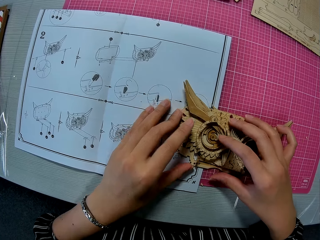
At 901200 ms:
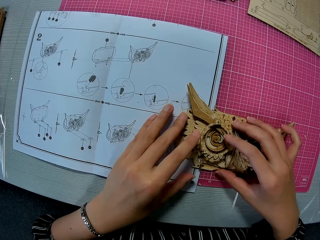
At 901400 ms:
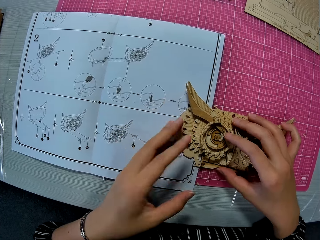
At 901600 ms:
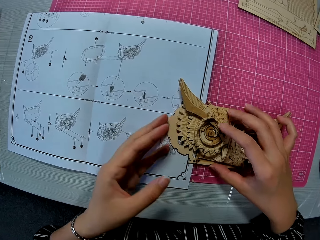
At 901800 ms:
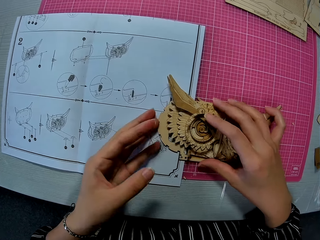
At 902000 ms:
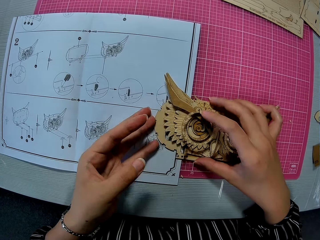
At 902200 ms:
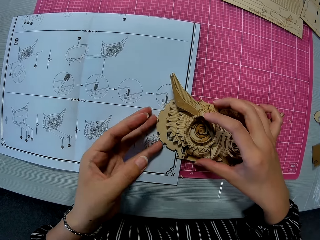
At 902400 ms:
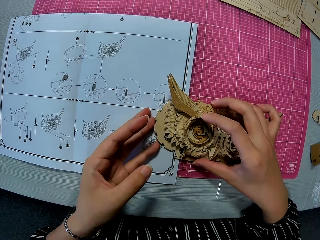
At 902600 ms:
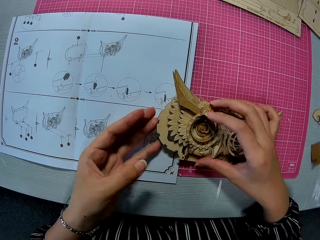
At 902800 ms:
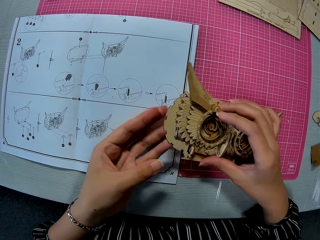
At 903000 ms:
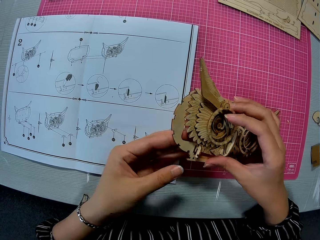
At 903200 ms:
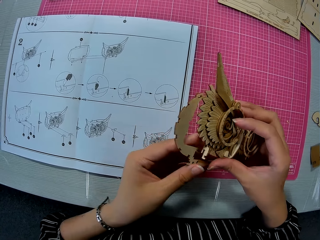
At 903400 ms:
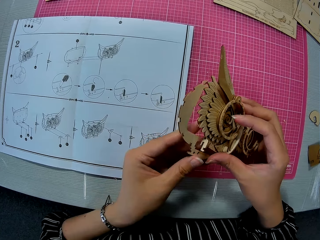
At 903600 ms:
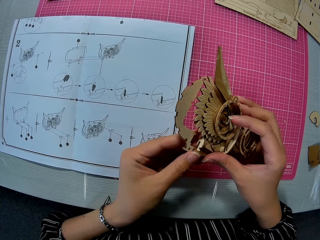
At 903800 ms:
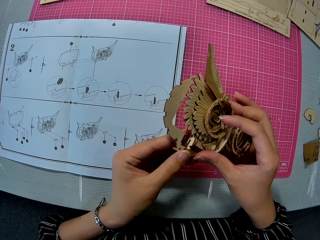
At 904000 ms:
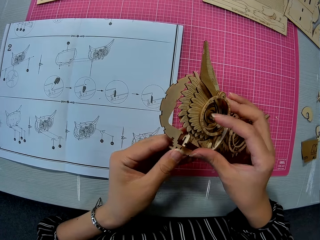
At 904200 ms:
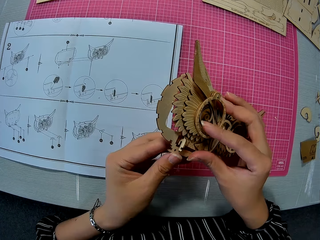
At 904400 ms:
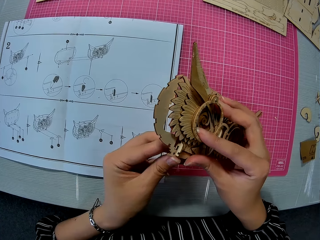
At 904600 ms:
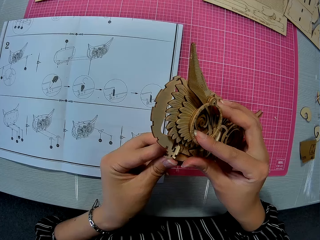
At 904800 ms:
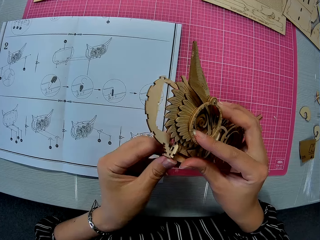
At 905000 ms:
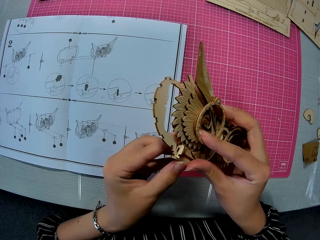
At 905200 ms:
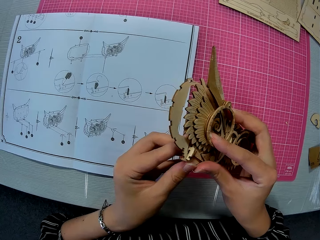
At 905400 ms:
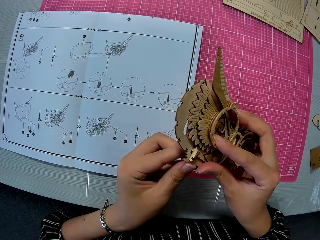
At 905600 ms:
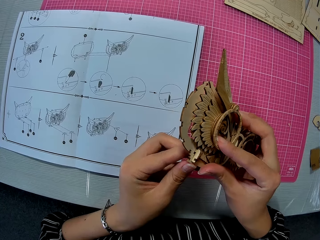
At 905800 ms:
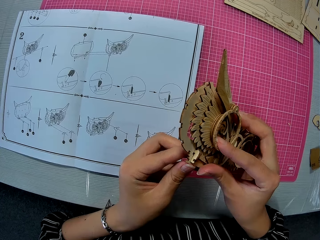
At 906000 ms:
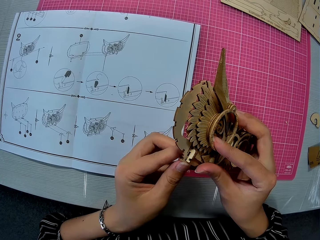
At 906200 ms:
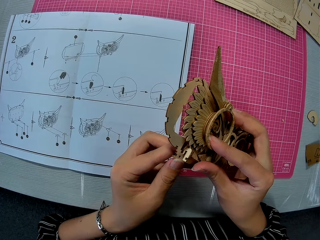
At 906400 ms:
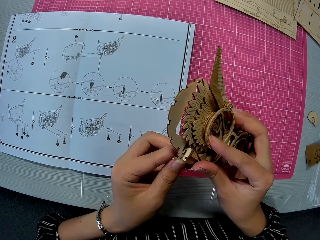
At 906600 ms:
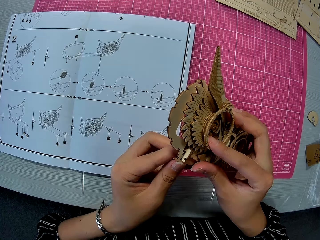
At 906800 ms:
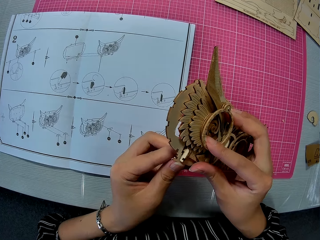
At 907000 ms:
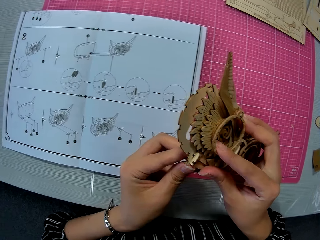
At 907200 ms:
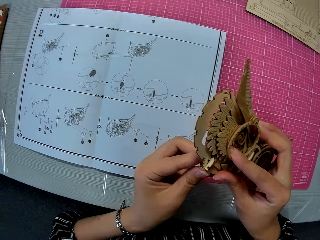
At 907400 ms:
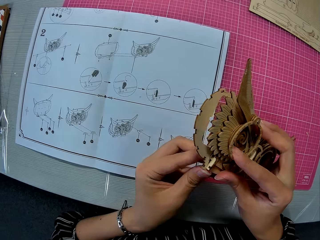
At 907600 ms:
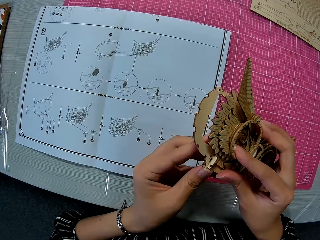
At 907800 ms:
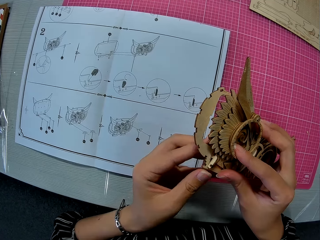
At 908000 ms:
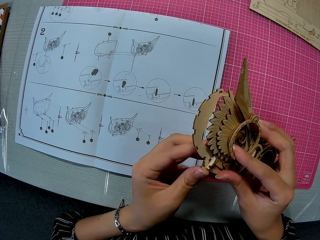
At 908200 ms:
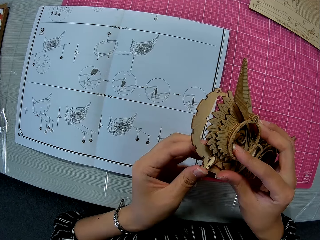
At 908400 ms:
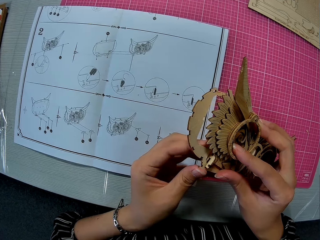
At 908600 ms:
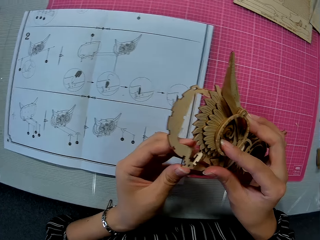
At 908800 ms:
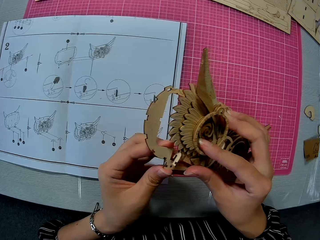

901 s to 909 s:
The camera wearer fixes the parts of the laser cut wood craft kit.

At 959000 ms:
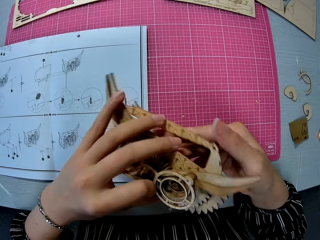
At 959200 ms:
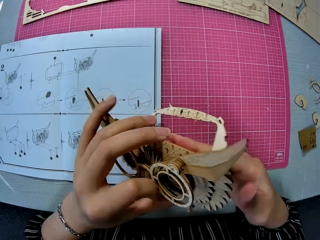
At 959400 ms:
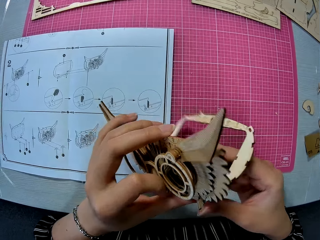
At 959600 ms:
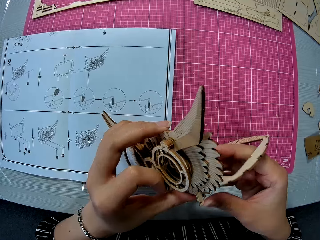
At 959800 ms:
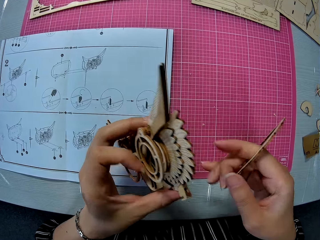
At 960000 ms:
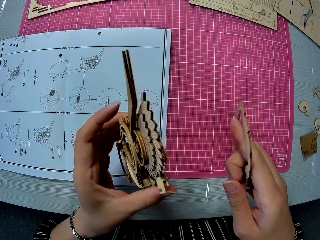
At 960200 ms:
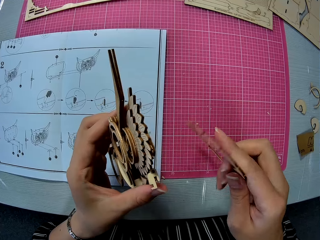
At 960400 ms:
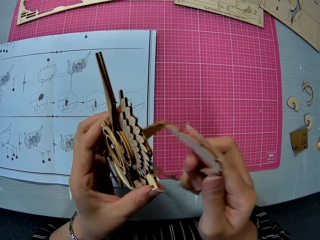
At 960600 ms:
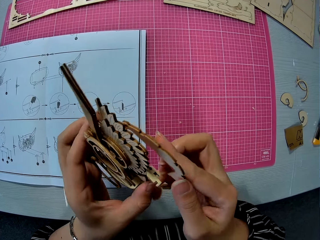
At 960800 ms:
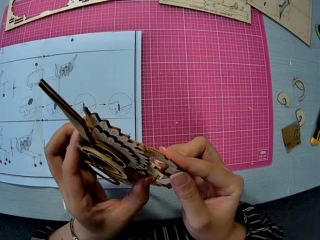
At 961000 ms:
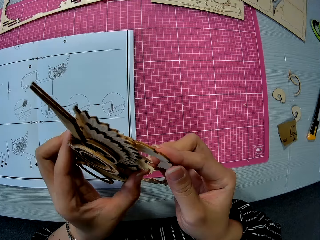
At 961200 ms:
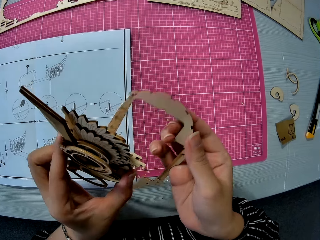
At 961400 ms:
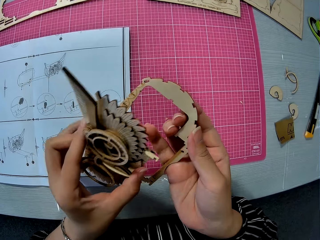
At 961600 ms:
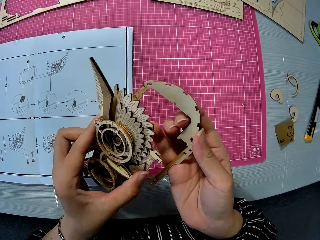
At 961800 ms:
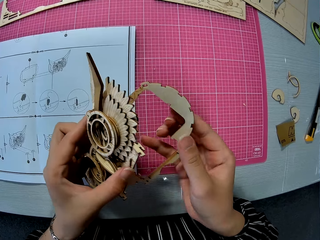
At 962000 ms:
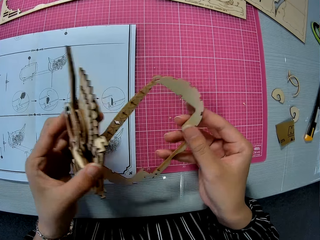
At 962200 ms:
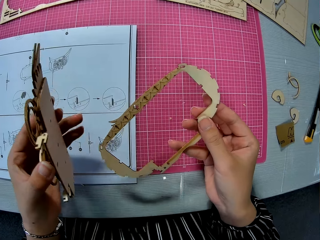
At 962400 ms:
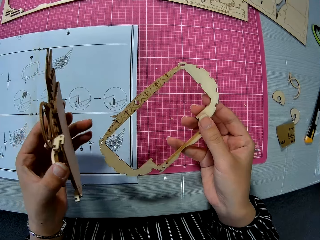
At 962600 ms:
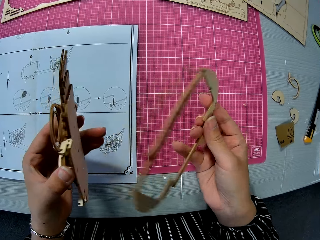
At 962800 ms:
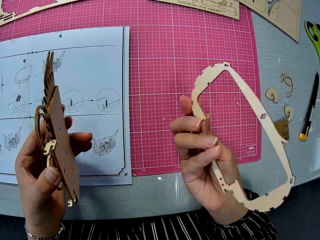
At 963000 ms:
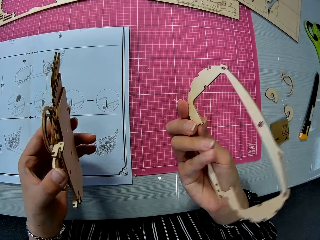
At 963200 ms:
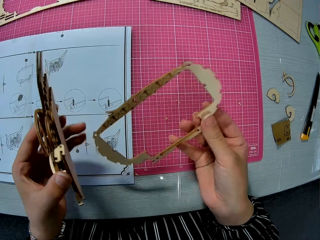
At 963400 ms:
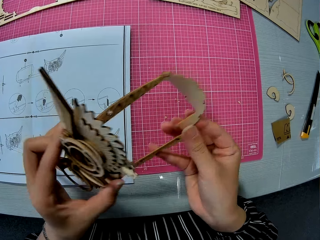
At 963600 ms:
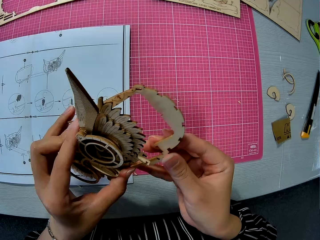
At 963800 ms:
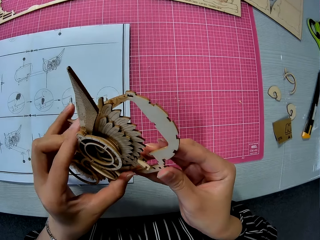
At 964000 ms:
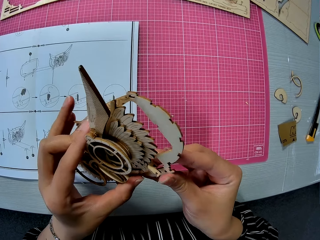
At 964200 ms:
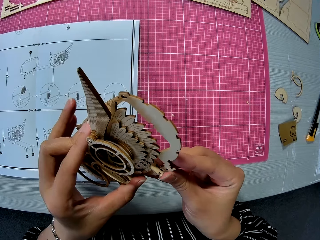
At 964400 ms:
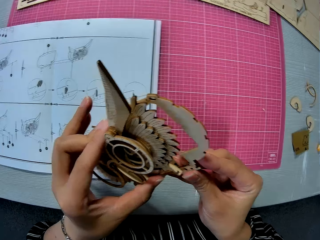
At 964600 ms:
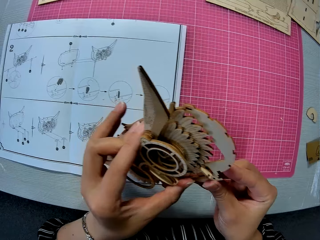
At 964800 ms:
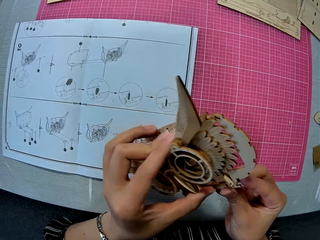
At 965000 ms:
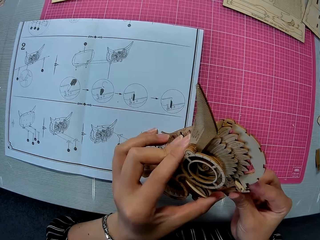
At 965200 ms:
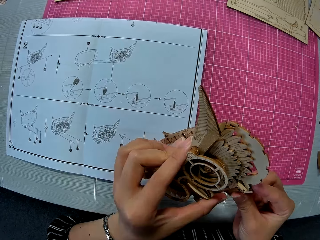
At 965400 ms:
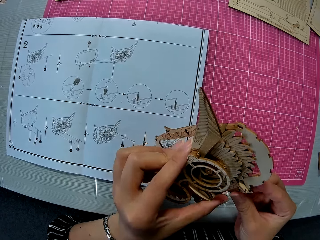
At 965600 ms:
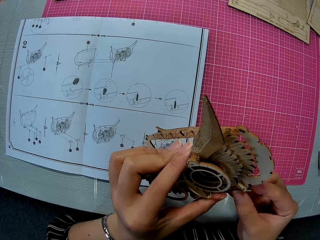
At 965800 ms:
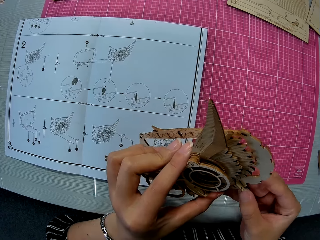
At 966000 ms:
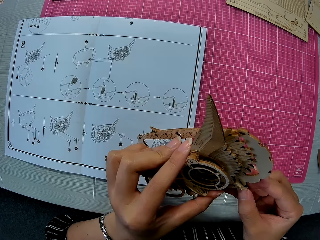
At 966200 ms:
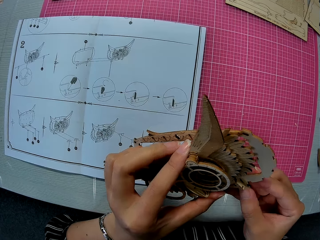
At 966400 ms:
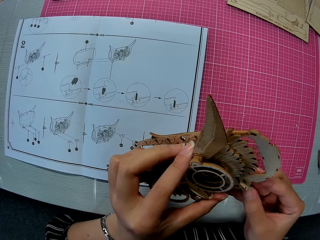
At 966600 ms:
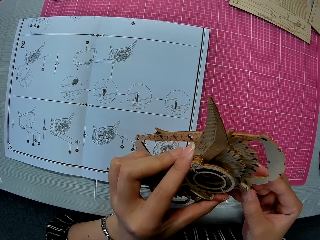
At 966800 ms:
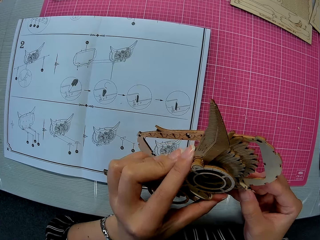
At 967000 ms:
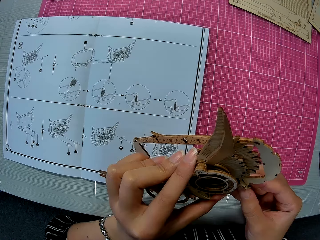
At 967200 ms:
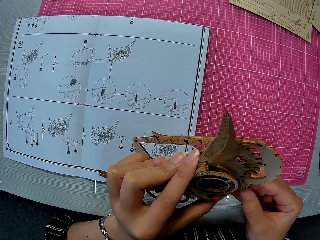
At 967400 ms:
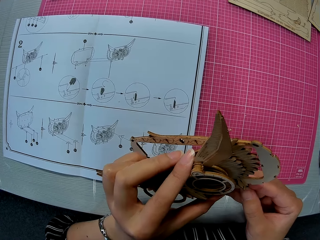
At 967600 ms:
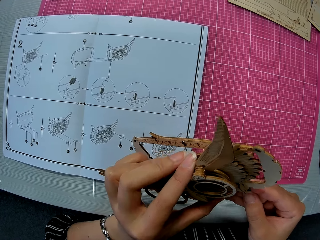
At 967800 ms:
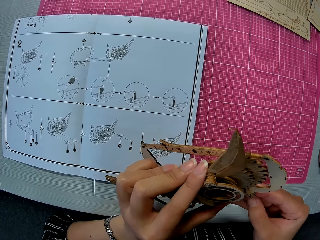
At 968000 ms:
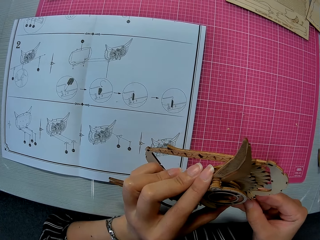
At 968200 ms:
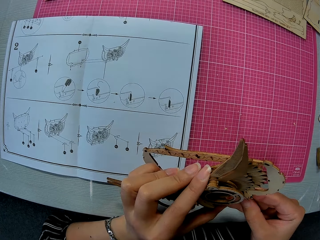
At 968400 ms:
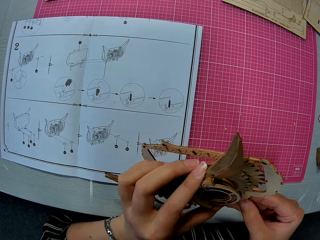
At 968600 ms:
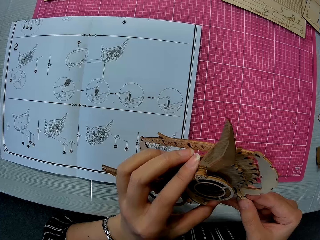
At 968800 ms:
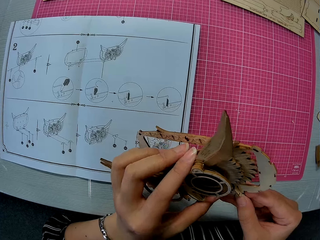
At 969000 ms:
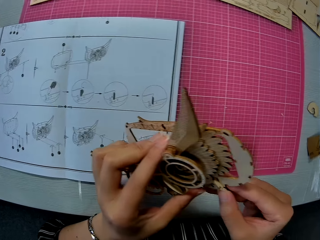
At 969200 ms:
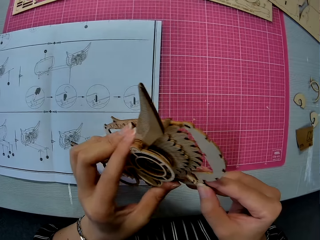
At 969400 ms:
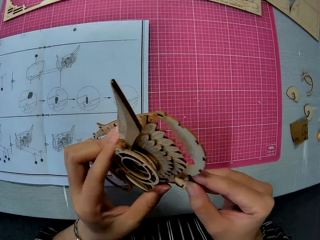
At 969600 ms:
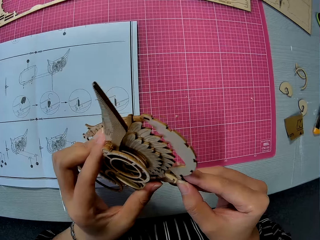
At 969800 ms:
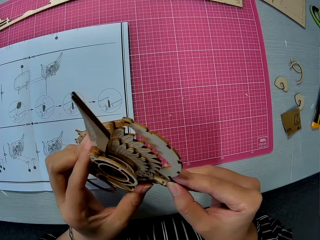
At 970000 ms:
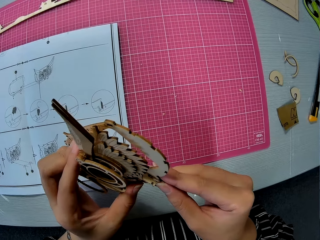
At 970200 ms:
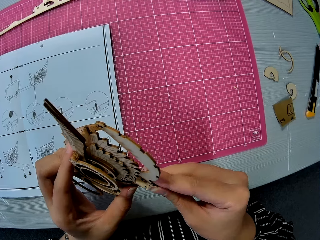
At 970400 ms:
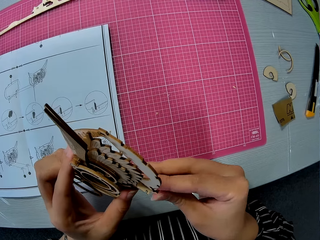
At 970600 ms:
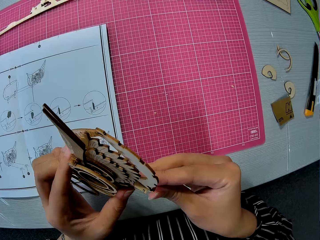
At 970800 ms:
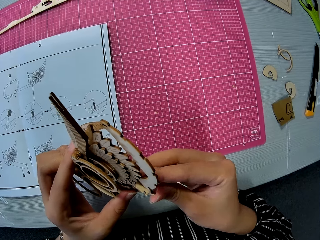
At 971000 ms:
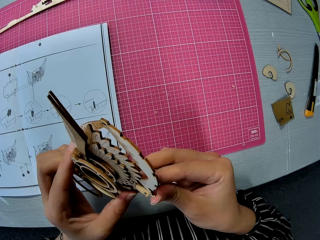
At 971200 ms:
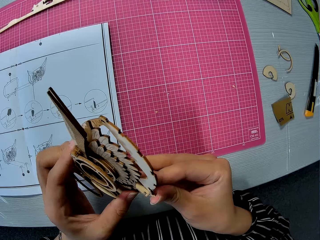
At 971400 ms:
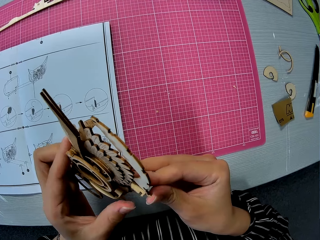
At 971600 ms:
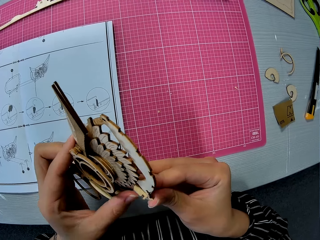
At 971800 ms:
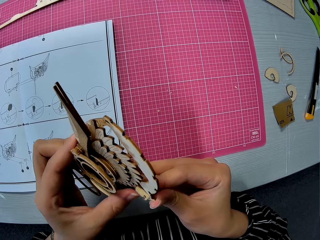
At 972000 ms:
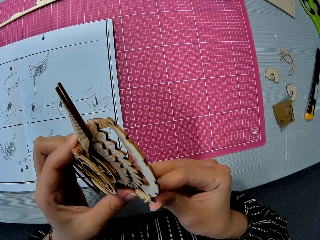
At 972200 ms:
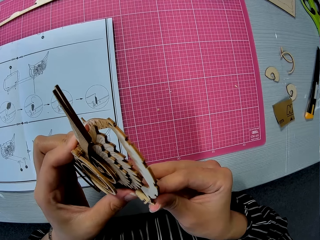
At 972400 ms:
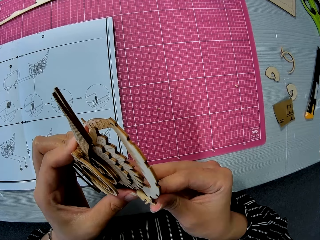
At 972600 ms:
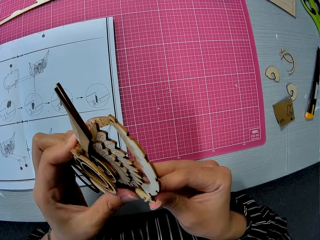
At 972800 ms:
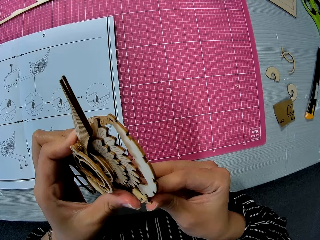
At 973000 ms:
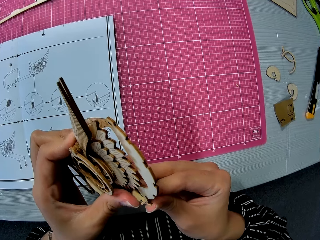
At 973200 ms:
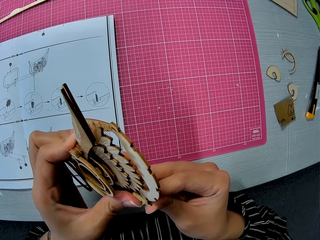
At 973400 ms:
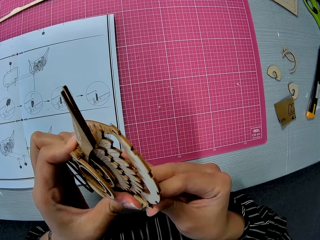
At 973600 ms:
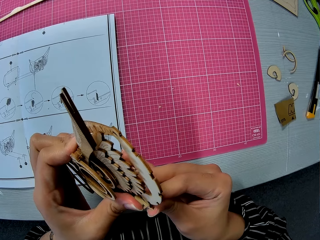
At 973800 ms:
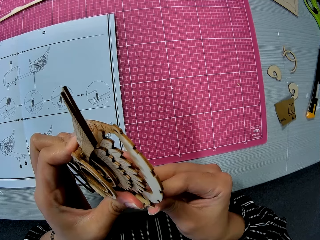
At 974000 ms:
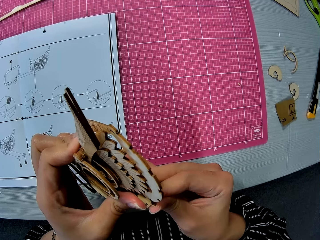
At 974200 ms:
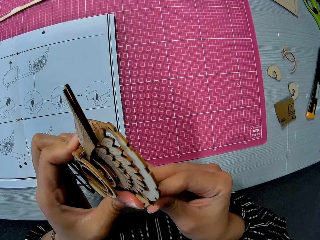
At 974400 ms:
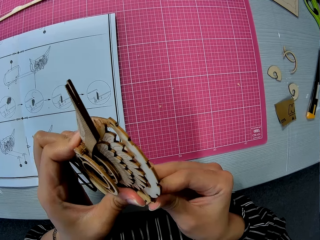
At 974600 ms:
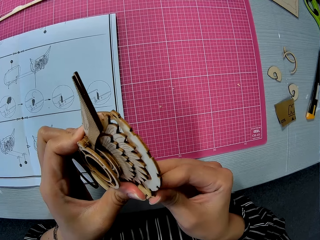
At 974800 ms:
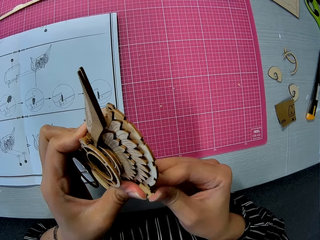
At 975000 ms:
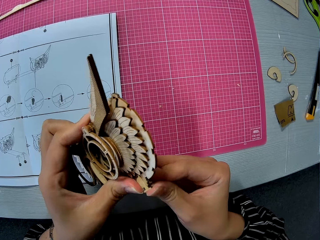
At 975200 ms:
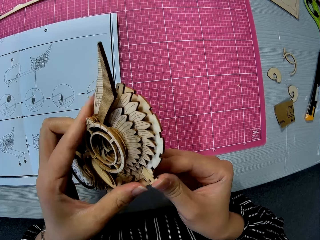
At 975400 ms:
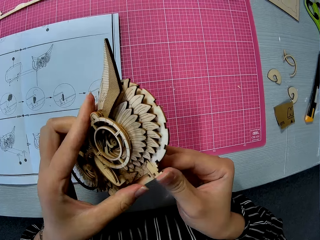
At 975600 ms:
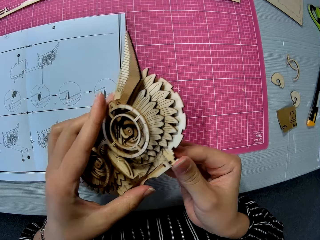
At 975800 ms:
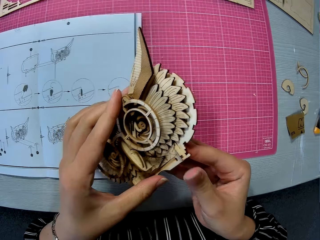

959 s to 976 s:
The camera wearer holds the parts of the laser cut wood craft kit. They fix the parts of the laser cut wood craft kit.
